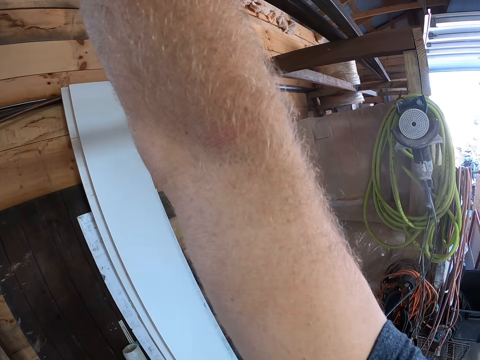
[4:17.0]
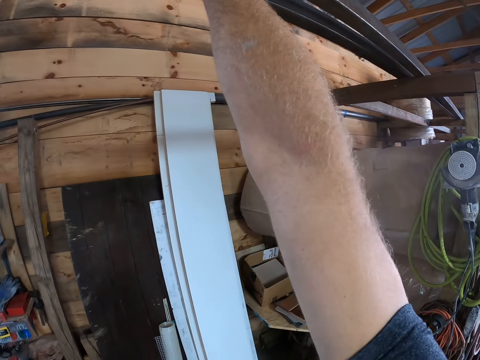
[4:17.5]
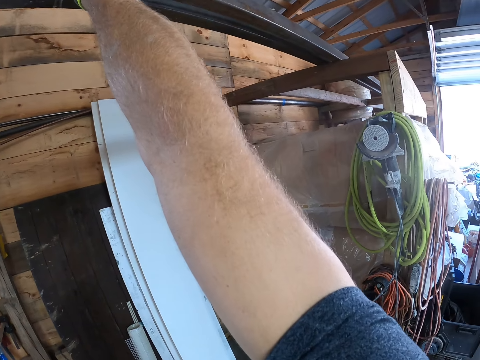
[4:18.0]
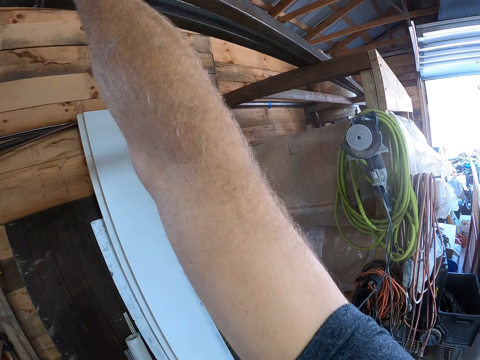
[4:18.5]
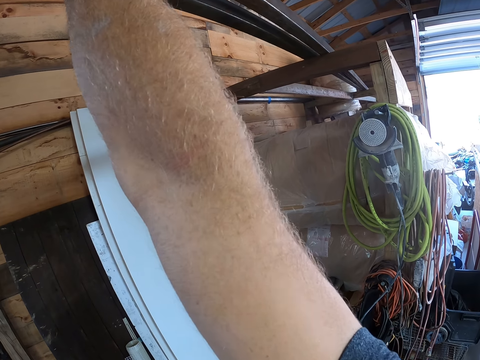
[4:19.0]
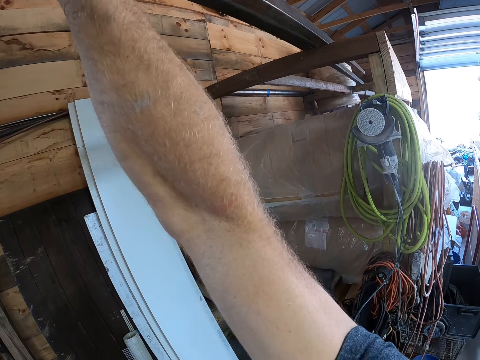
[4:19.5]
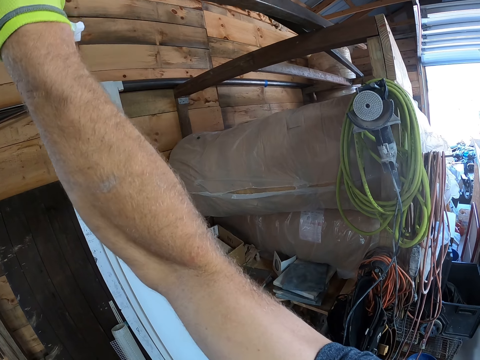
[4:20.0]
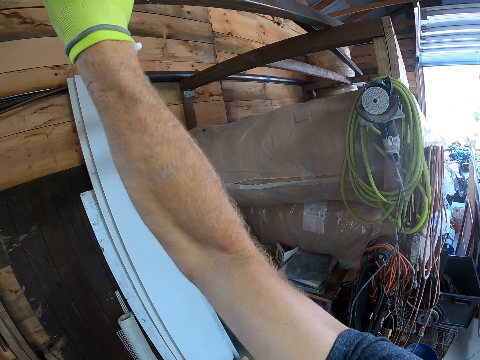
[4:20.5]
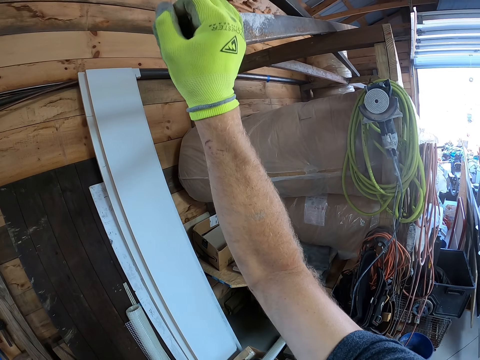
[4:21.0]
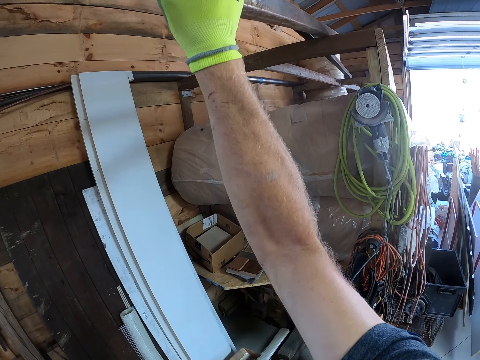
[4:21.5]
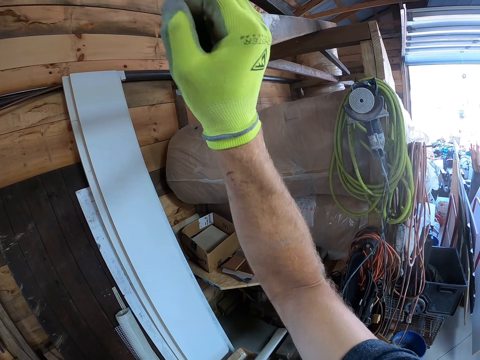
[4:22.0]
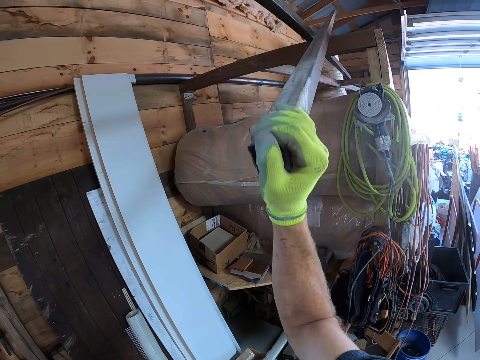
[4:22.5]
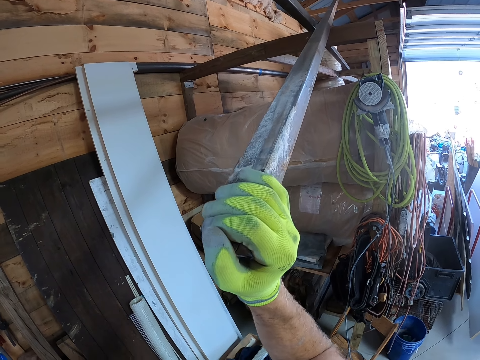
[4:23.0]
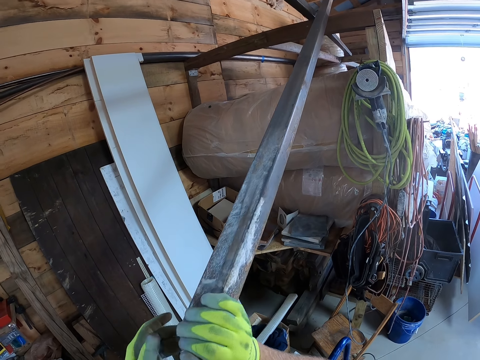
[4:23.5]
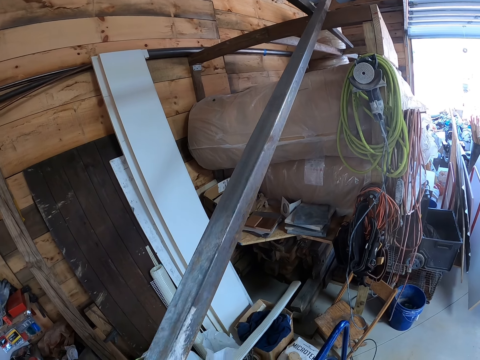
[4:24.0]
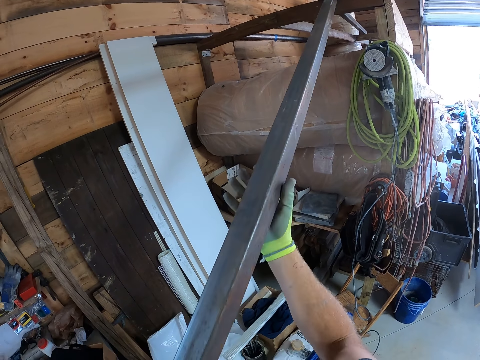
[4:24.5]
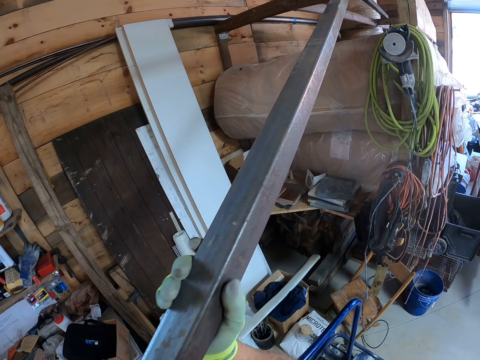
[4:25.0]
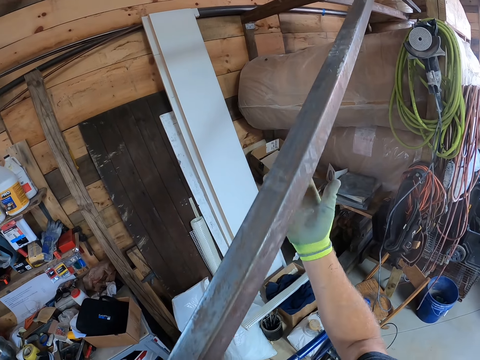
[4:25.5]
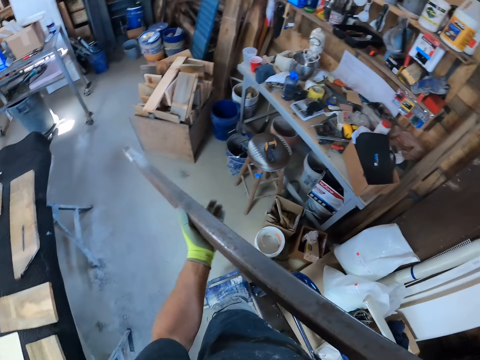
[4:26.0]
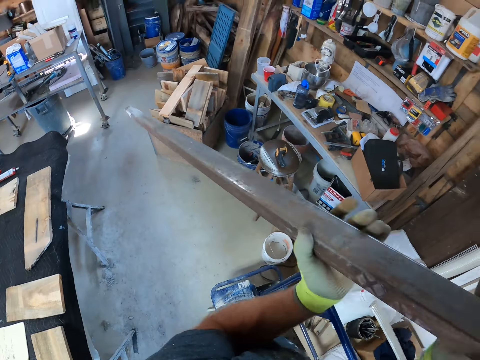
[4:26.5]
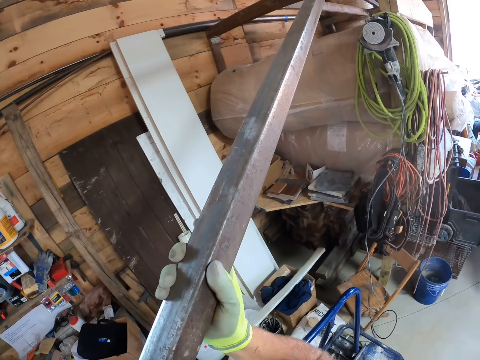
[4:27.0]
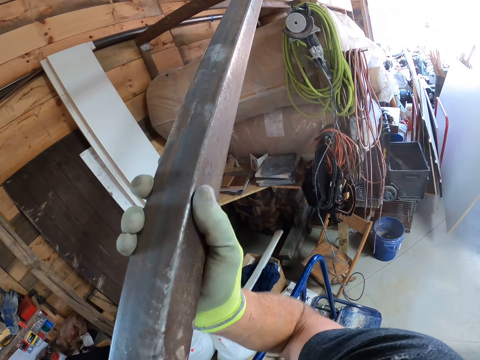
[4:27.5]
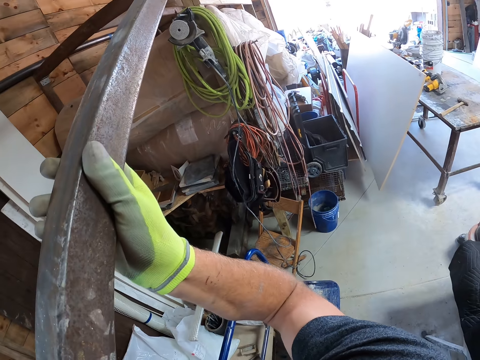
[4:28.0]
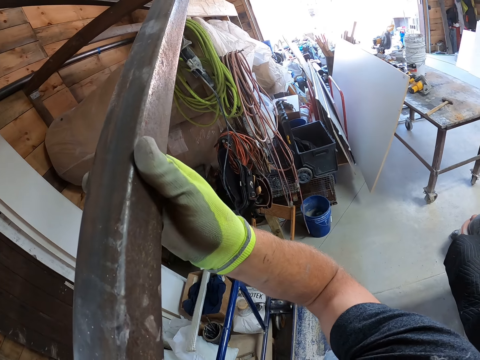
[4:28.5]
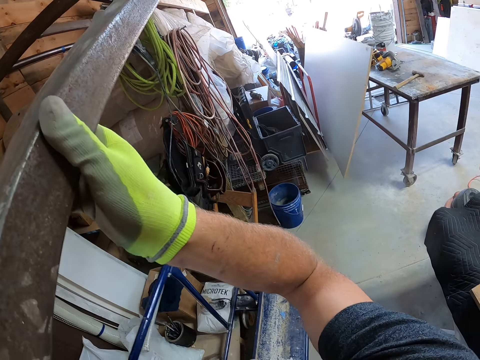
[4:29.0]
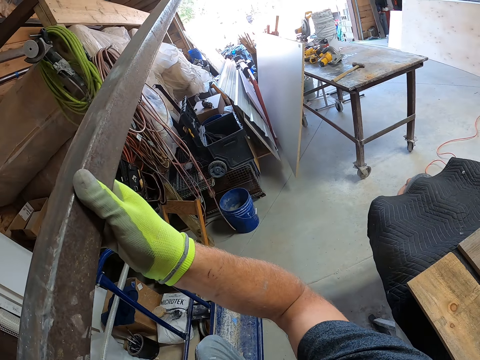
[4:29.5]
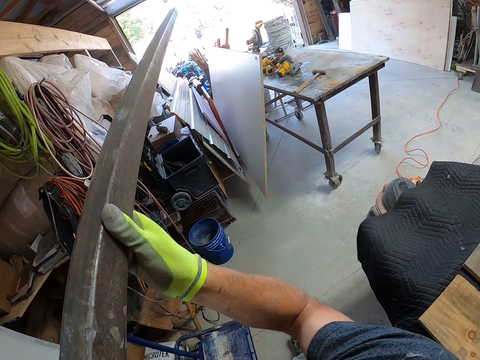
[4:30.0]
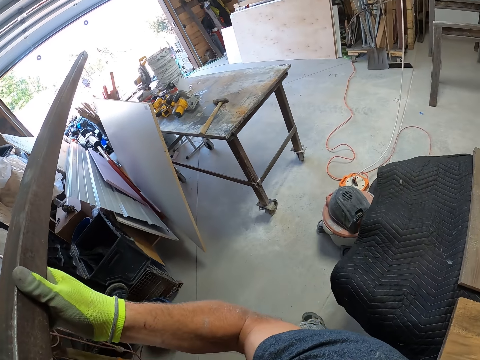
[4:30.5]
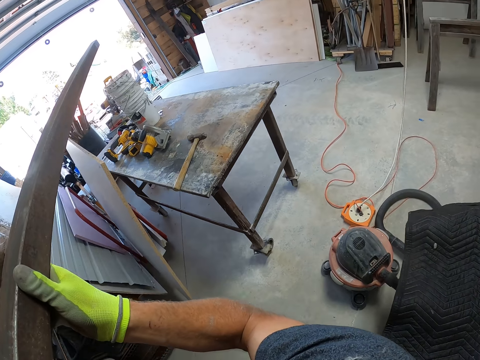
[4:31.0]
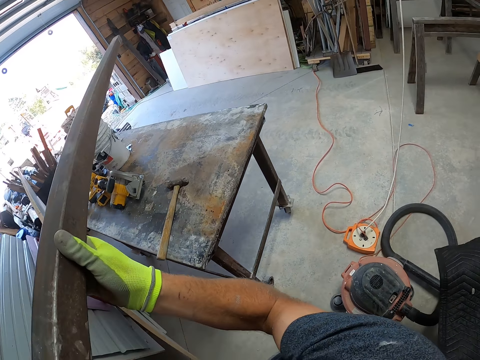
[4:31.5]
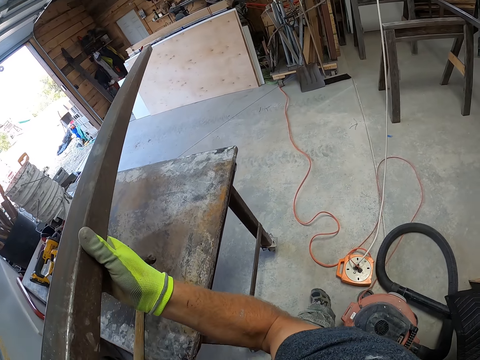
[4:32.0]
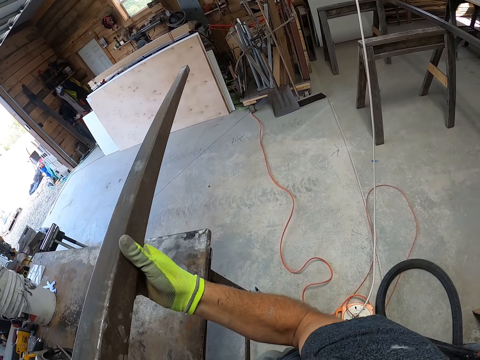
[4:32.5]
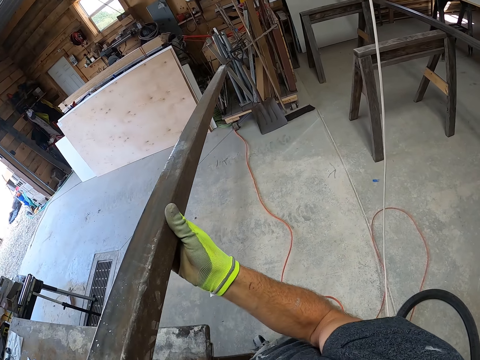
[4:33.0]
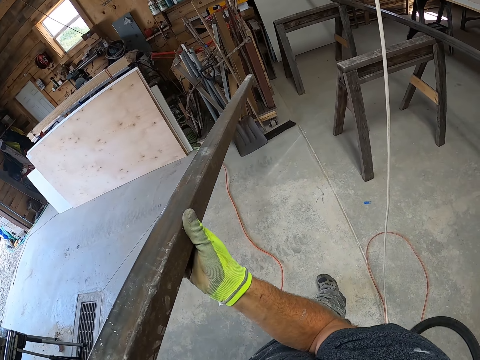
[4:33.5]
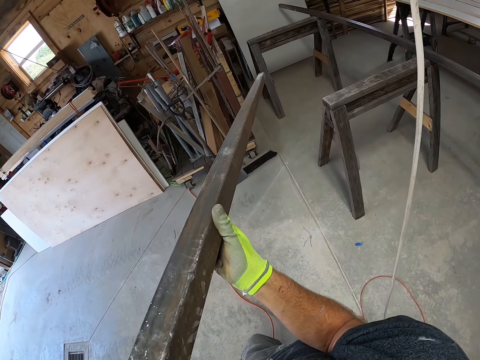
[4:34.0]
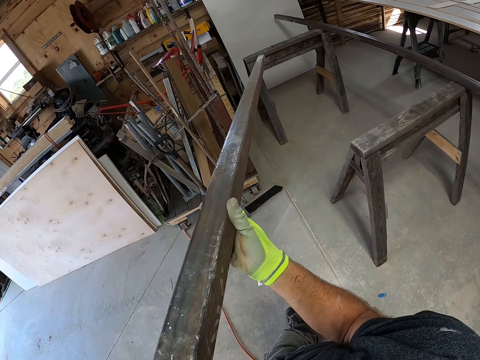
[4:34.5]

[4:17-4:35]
The camera wearer takes the metal. They bring the iron metal down. They carry the iron metal. They walk in the workshop.

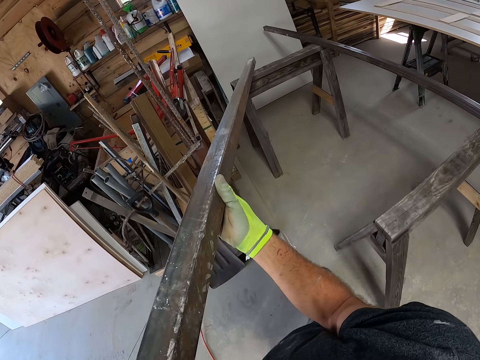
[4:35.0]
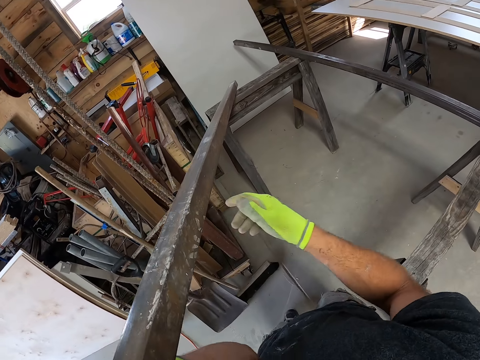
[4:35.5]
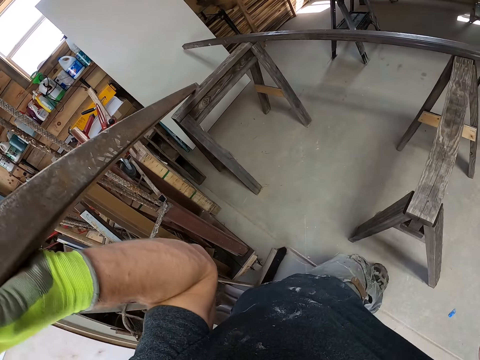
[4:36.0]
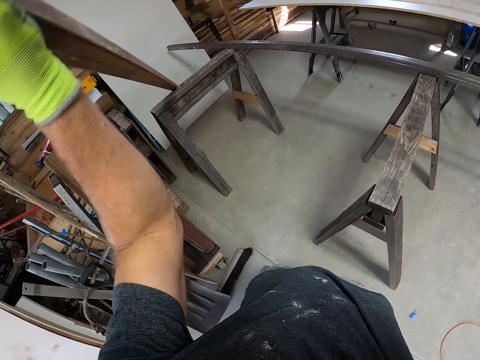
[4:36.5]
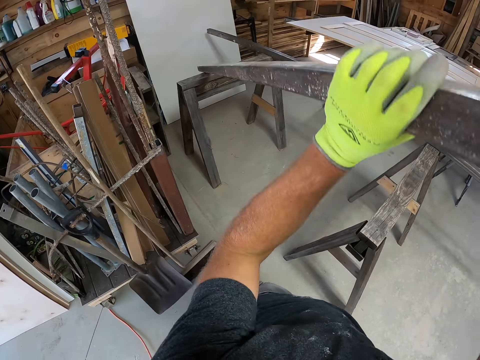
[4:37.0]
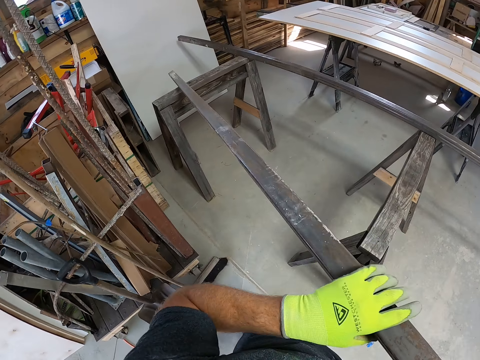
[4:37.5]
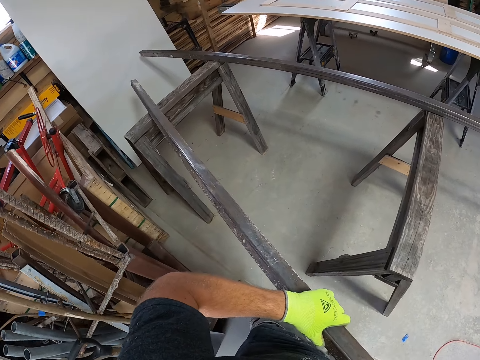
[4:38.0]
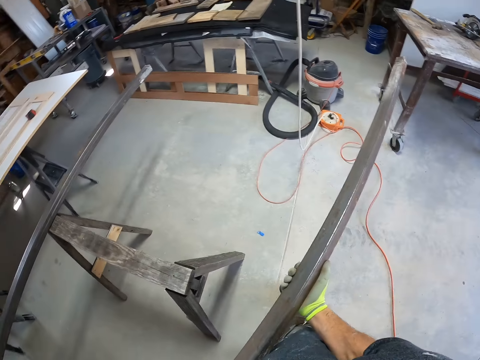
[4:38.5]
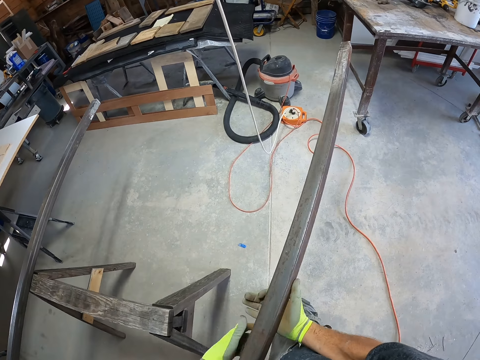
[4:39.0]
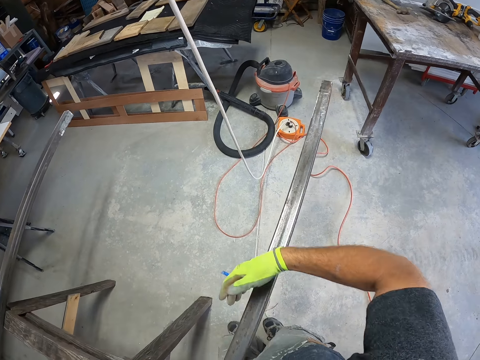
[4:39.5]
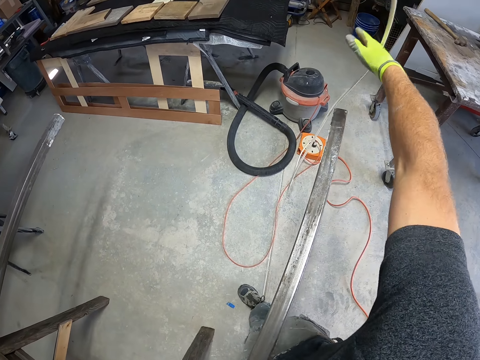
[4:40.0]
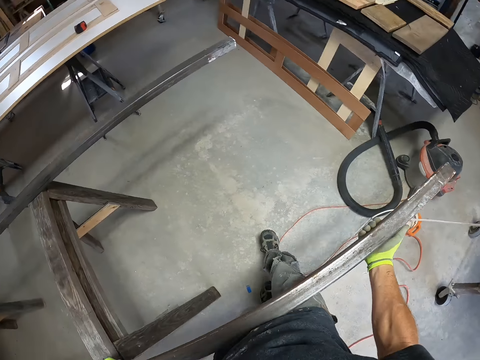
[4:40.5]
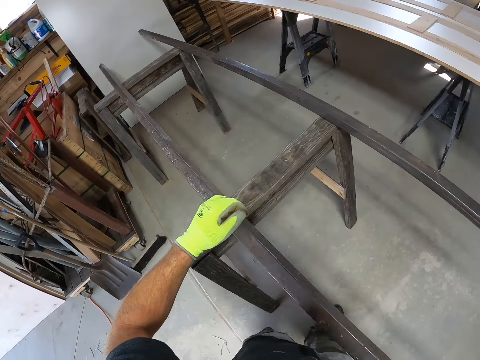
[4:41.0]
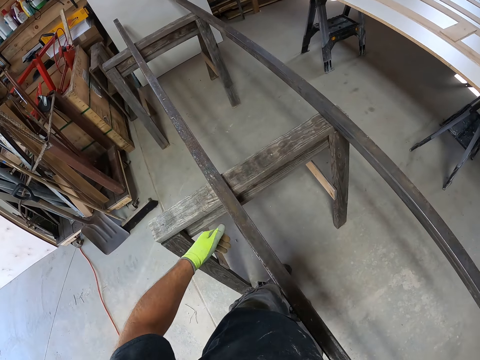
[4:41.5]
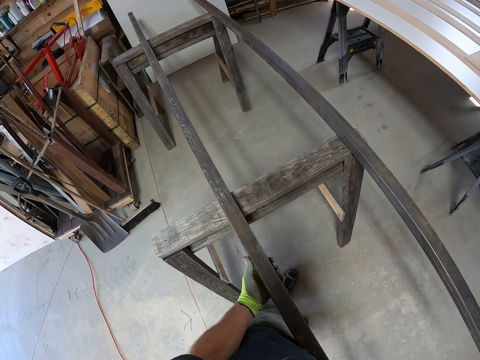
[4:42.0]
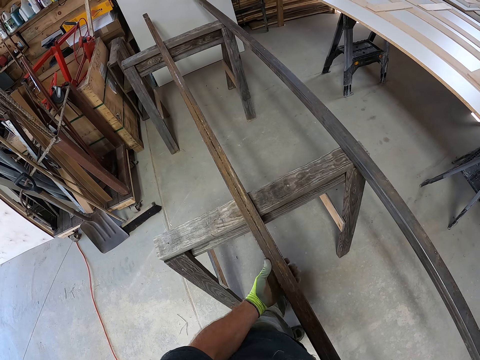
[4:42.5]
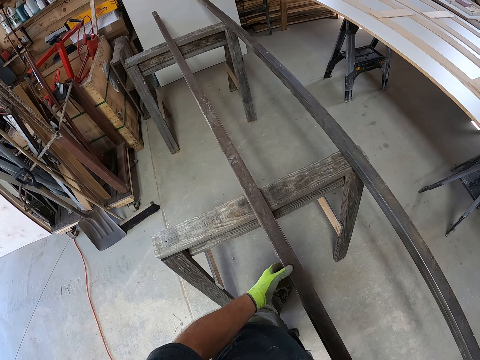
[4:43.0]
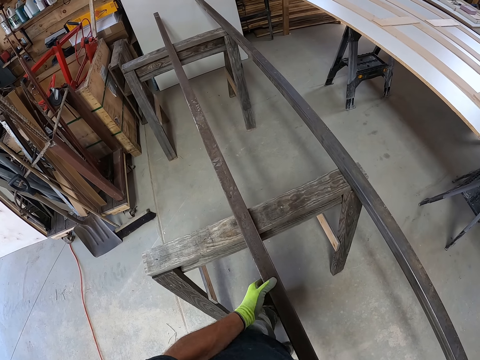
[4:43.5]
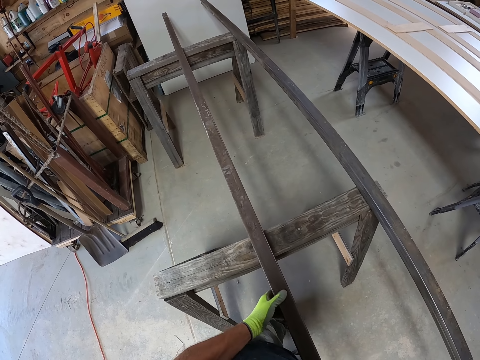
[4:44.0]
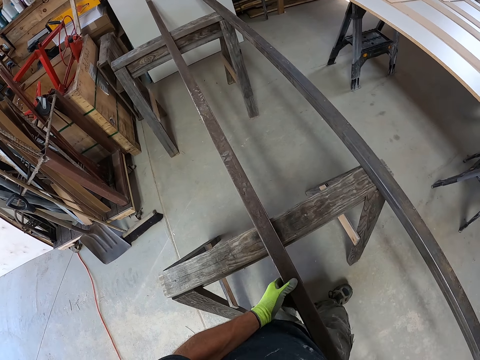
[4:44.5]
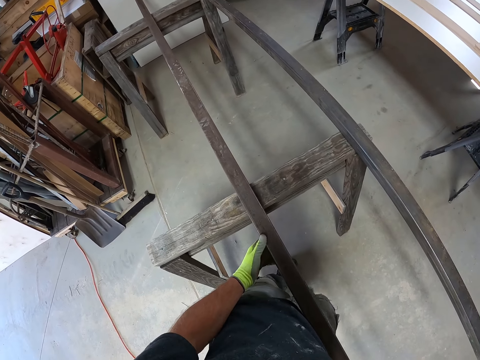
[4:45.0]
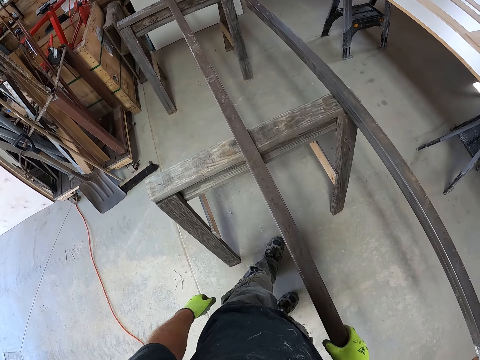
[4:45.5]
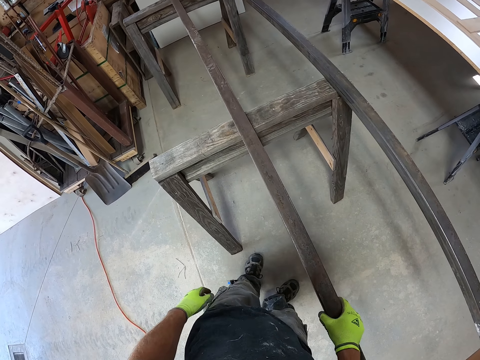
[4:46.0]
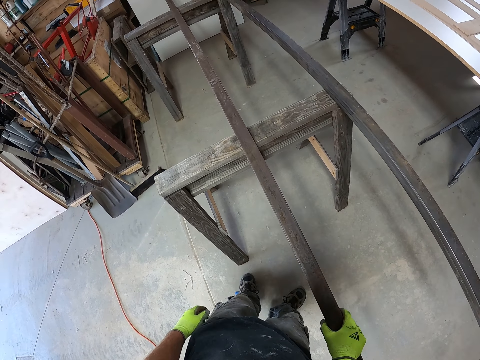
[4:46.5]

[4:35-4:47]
The camera wearer drops the iron on the wood. He pushes the wire with his hand. He puts the metal on the piece of wood. He adjusts the iron metal on the table leg. He moves the stainless metal on the stand.
